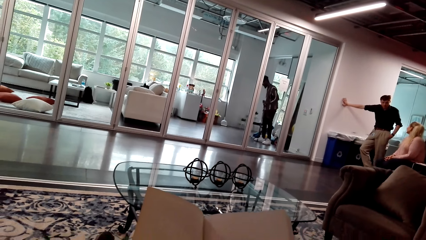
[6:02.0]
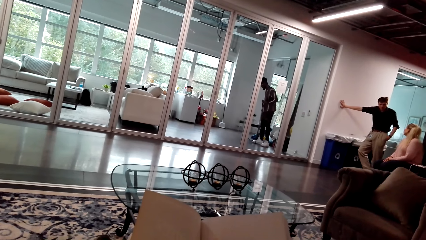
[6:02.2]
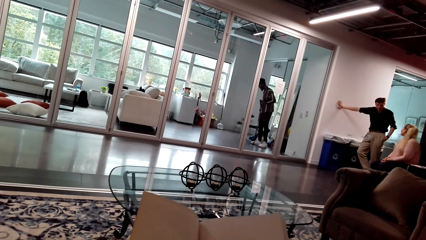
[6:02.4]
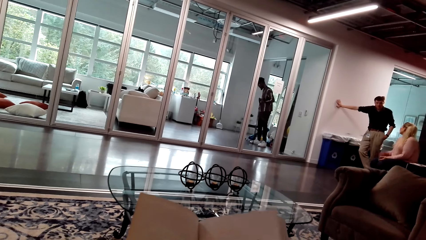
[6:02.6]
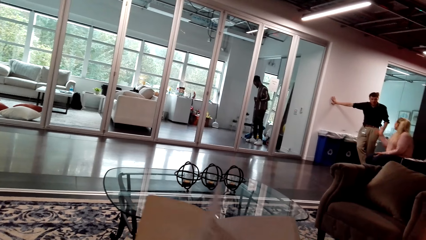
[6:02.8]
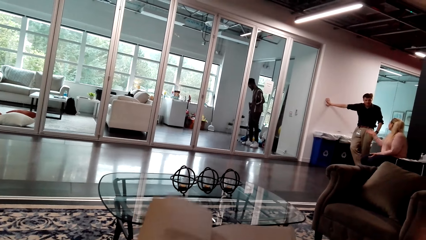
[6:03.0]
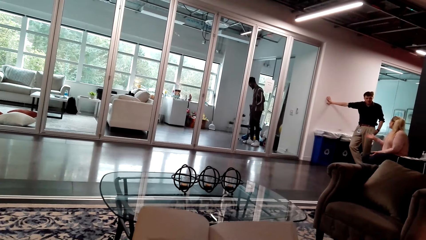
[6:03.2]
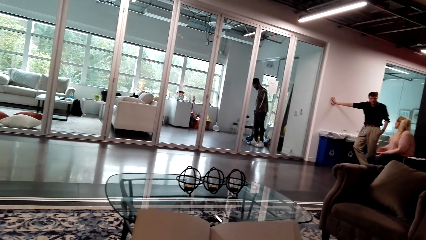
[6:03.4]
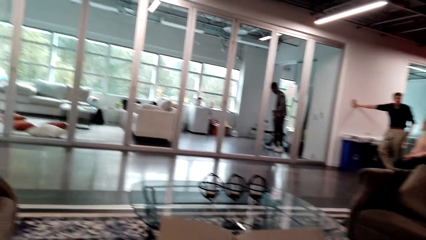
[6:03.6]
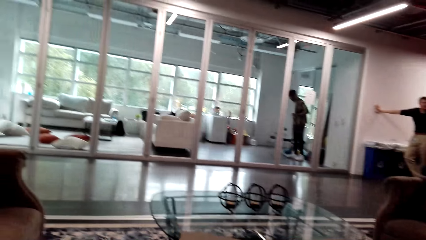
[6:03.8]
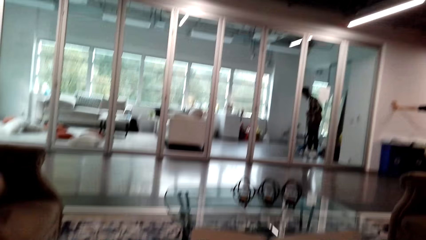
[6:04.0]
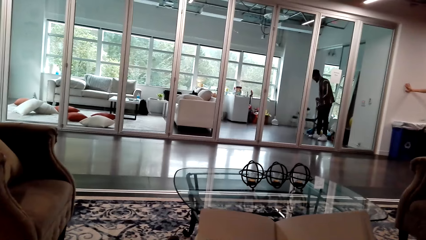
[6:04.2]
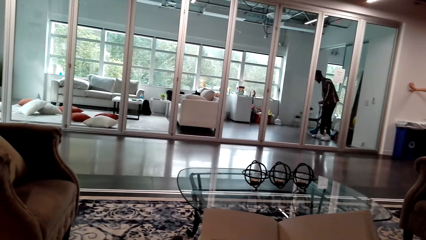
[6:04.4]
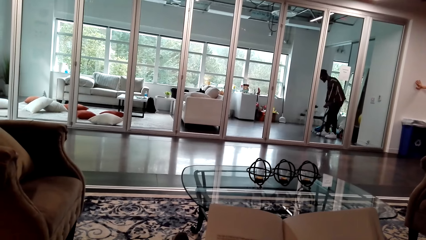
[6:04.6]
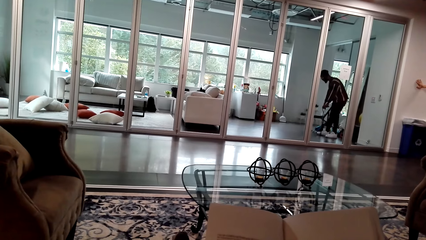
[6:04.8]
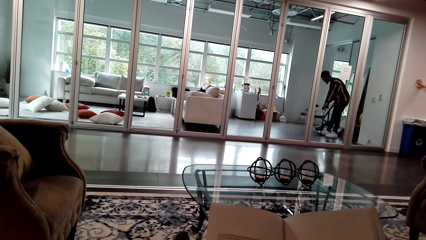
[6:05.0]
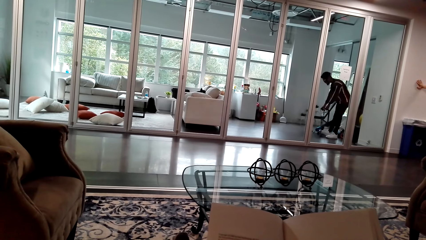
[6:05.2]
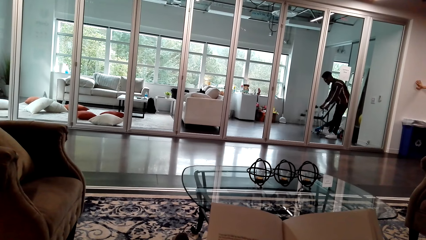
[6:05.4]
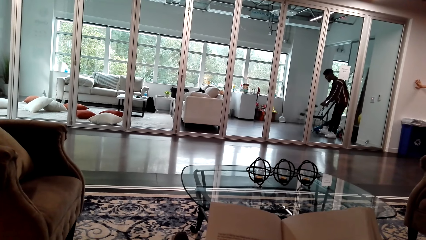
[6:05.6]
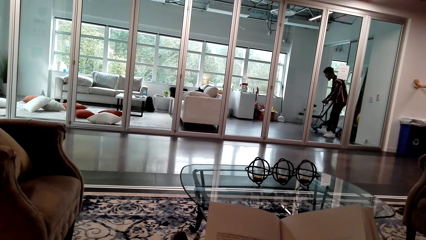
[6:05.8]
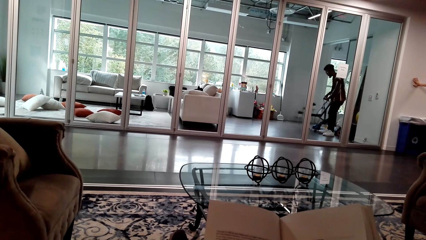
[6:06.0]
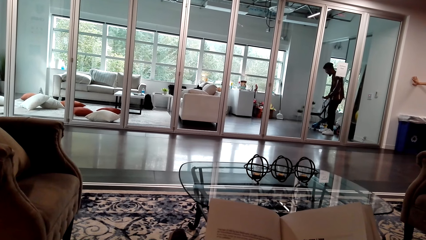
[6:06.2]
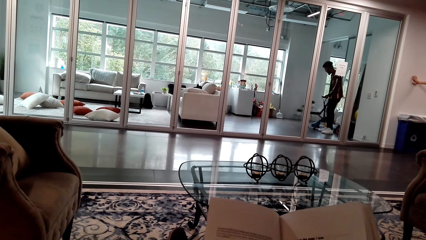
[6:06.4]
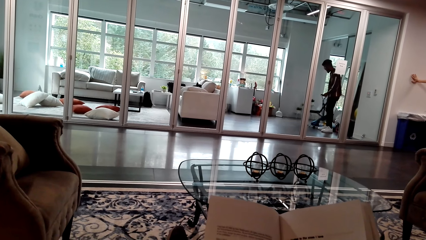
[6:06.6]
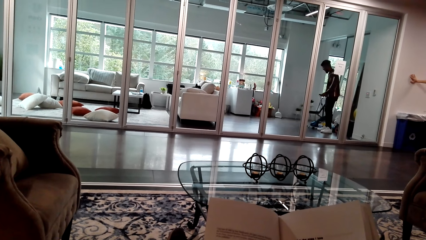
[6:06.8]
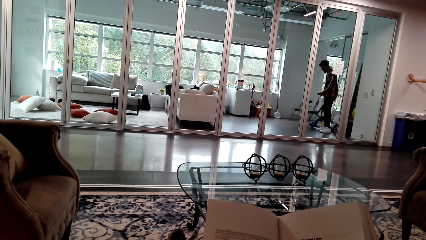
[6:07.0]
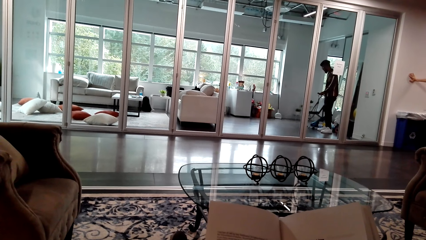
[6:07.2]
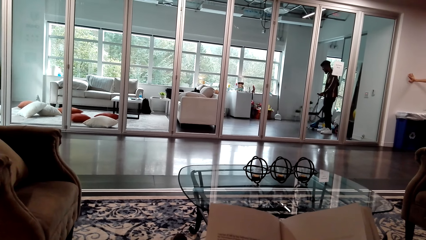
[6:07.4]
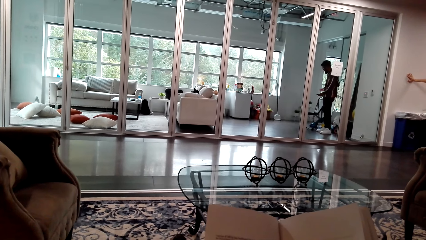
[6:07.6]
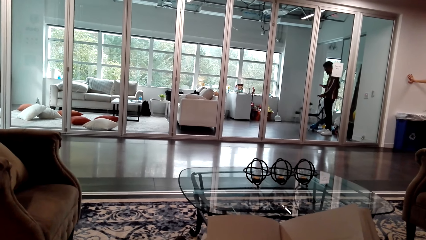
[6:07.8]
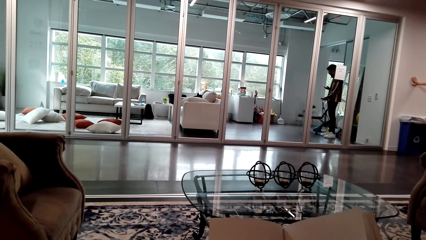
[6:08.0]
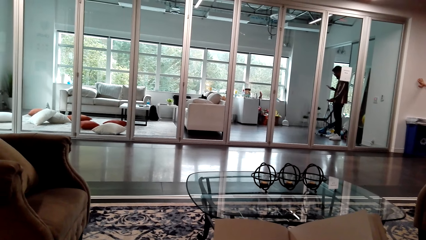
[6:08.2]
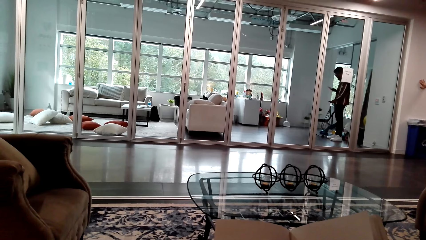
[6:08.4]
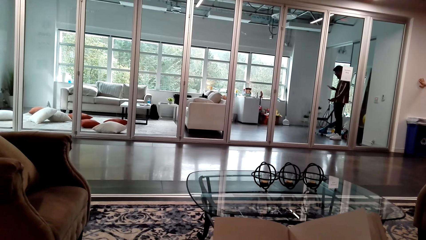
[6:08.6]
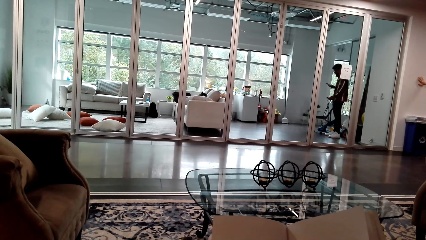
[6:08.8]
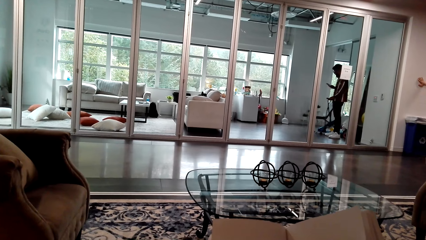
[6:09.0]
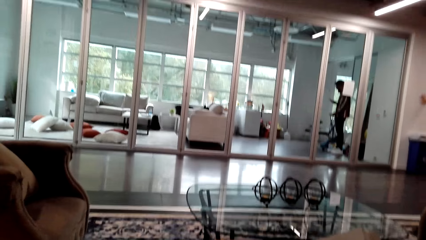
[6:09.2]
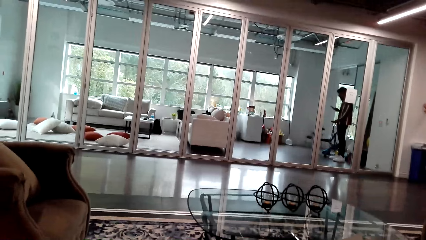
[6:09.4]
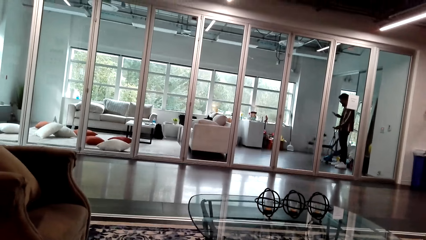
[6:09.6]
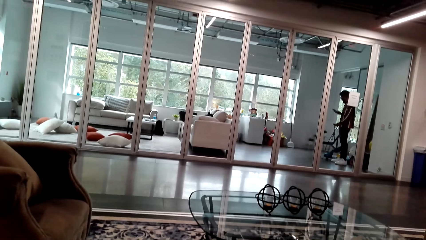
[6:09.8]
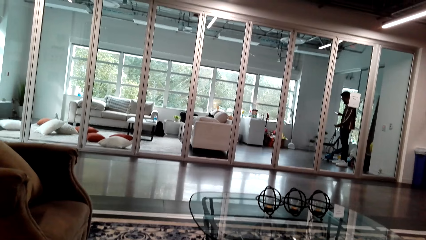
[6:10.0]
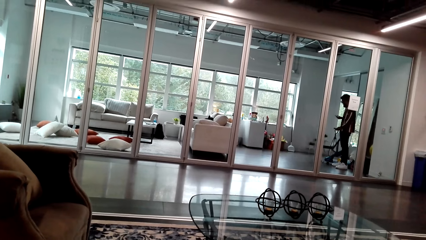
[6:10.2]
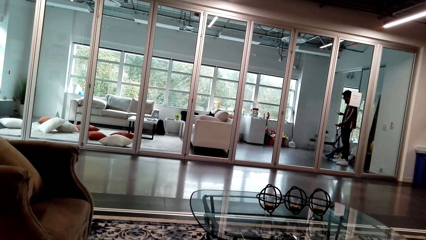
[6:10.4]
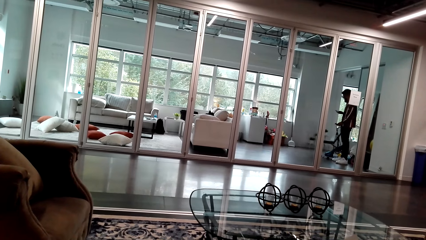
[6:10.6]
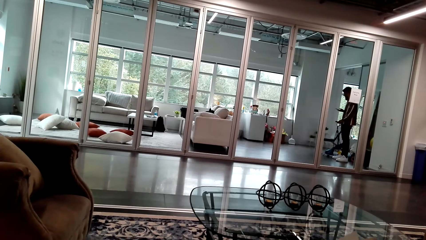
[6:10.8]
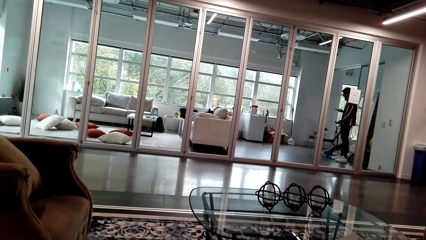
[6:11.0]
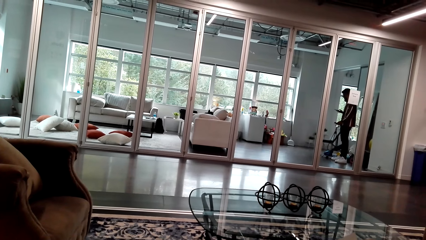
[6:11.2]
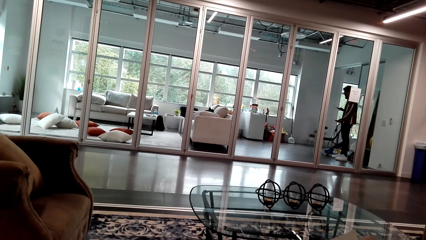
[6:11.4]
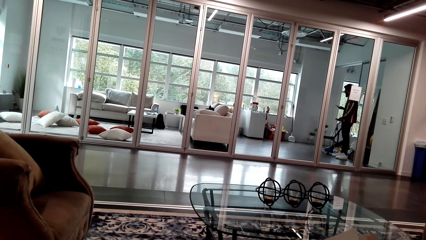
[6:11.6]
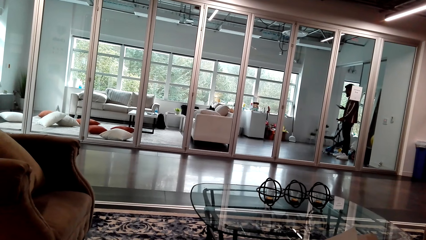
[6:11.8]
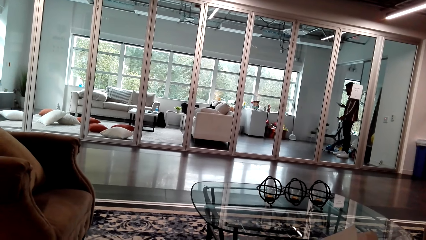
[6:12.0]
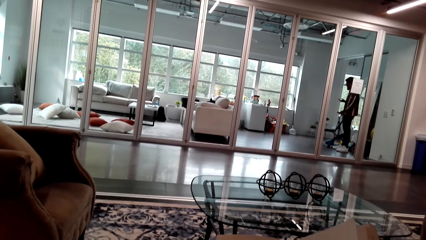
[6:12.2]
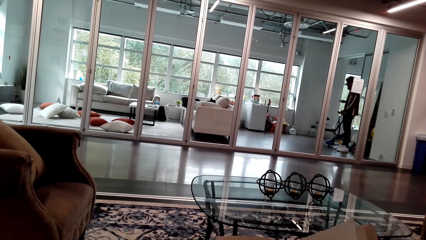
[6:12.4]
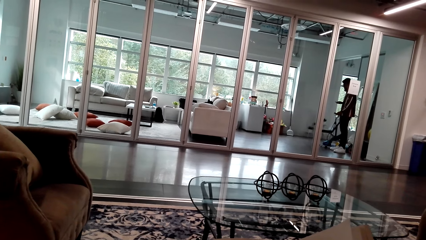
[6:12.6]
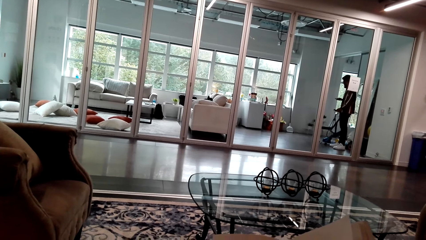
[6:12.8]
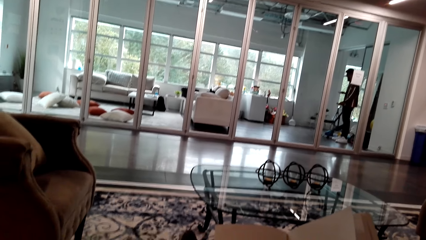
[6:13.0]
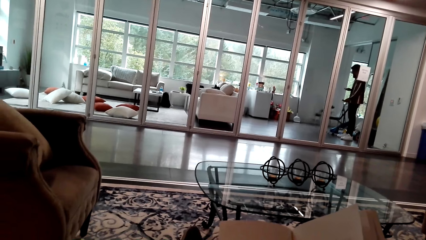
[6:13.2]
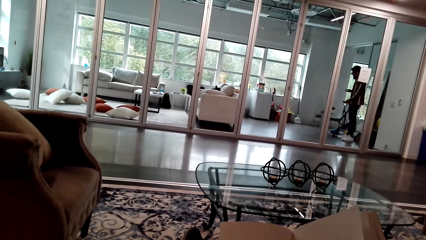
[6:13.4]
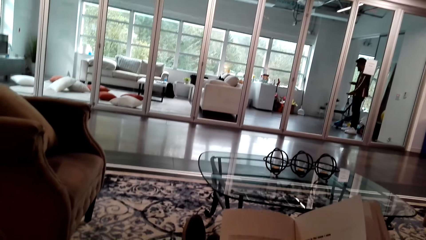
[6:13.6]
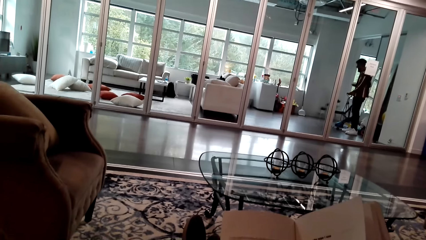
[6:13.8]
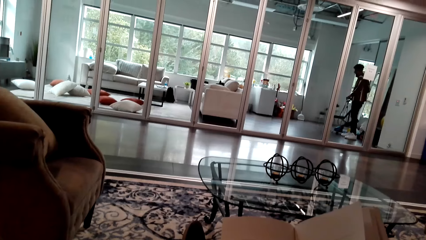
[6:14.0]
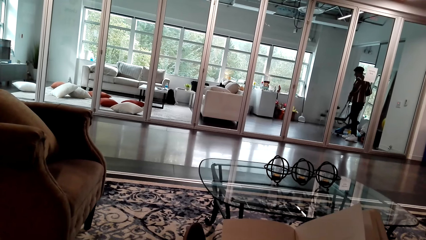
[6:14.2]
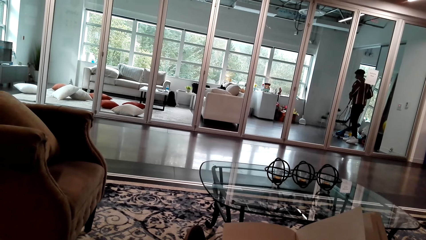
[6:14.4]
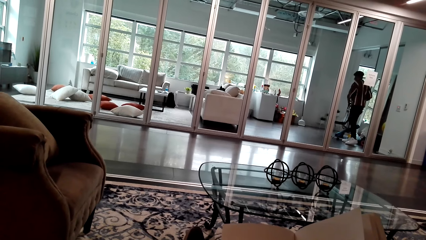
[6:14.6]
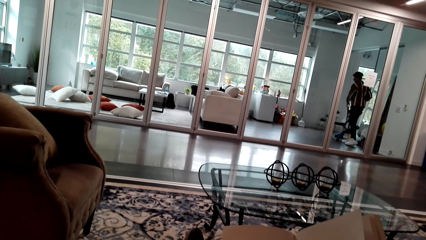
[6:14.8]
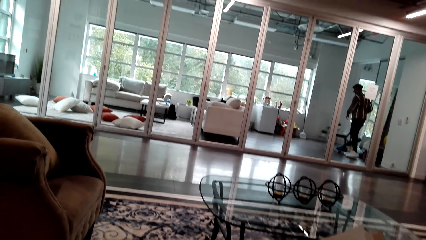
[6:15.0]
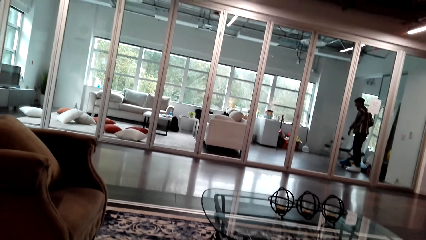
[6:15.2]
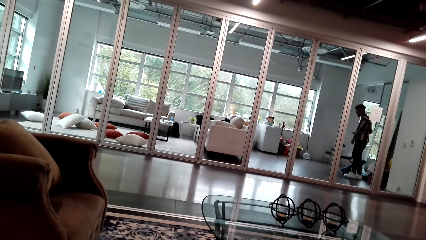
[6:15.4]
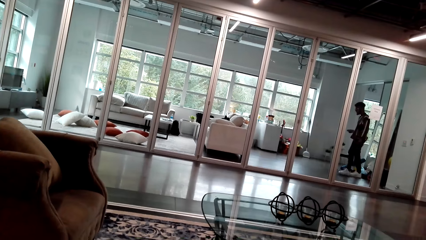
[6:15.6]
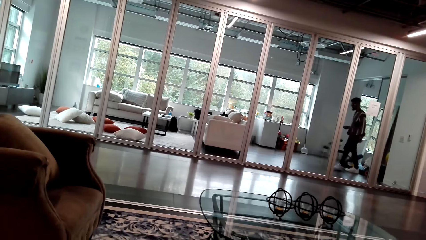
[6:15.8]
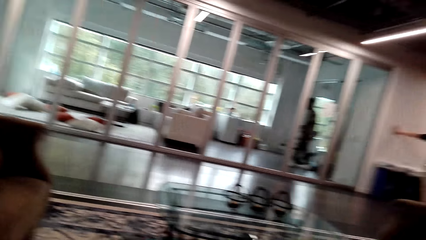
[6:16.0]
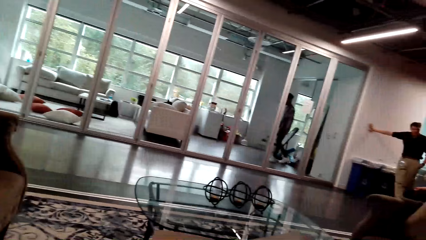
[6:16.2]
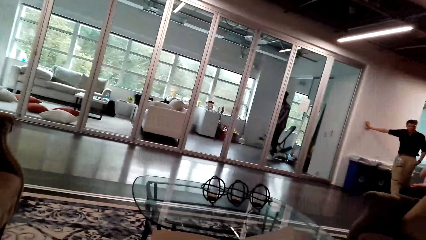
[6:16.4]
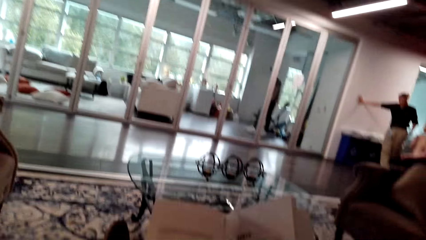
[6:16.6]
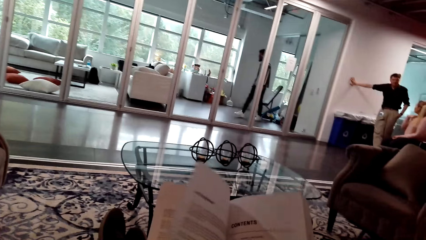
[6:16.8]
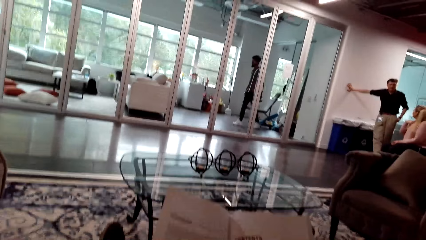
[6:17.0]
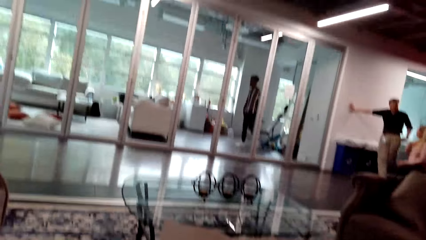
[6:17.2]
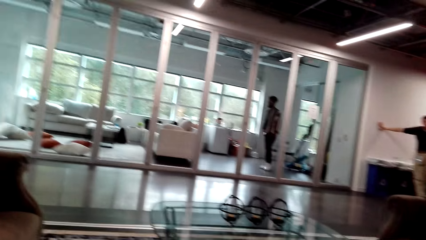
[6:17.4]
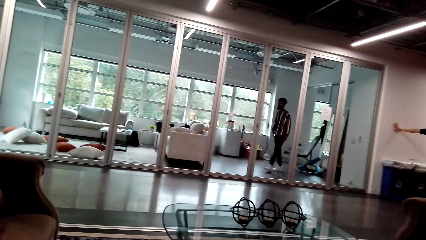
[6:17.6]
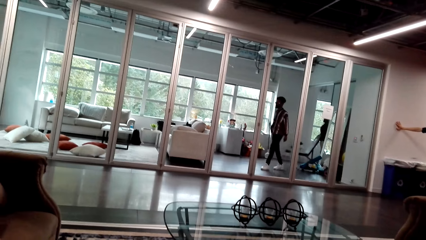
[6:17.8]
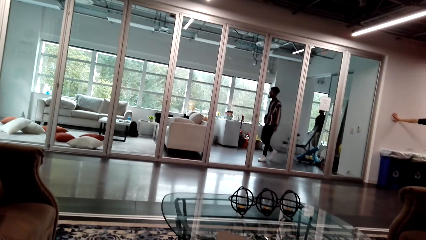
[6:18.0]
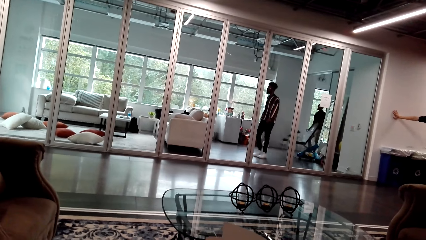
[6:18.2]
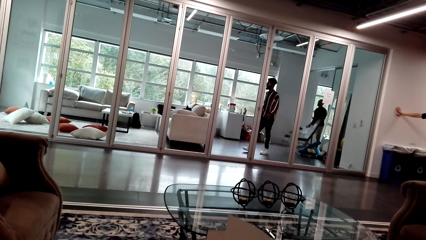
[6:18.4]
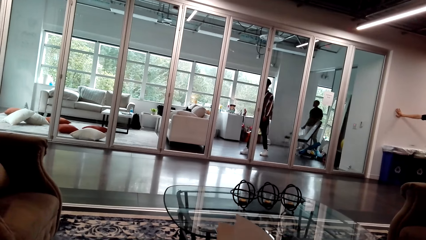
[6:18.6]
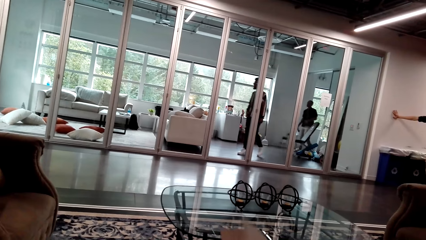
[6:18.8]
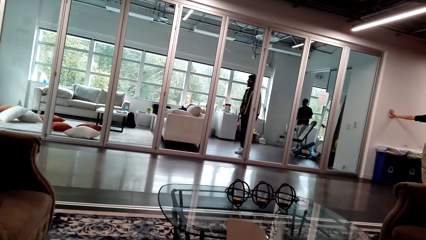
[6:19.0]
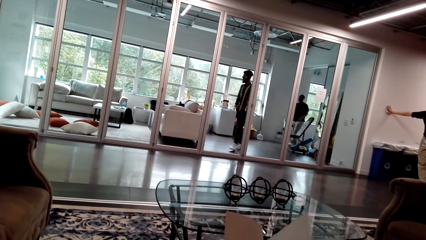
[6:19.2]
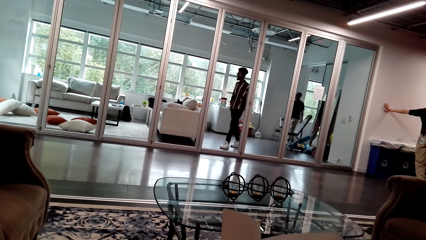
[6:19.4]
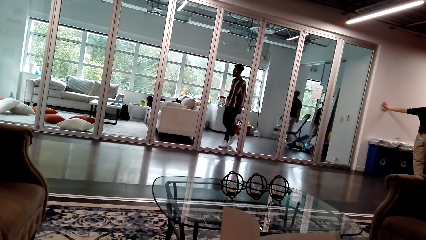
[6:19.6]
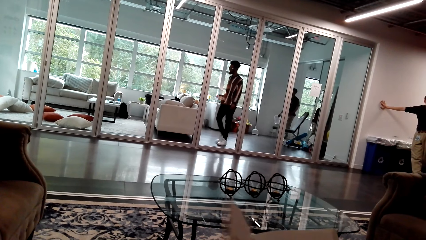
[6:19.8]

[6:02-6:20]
A person exercises with the resistance bands. The camera wearer reads a book. They flip a page. The person exercises with the resistance bands. The person operates a phone. The person puts the resistance bands on the floor and walks around the room. The camera wearer flips a page. The person walks around the room.
